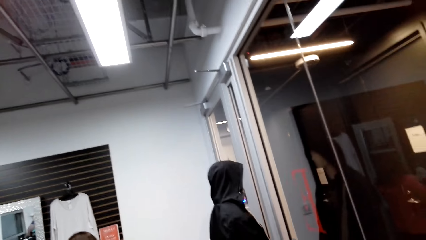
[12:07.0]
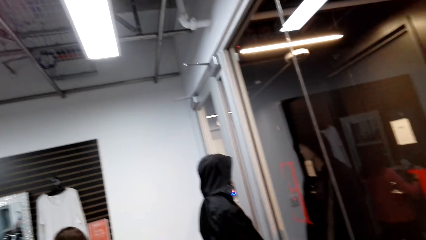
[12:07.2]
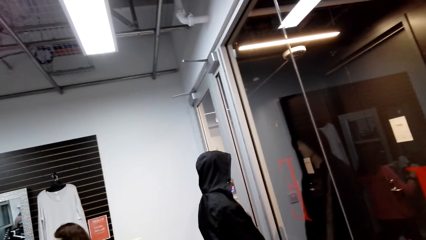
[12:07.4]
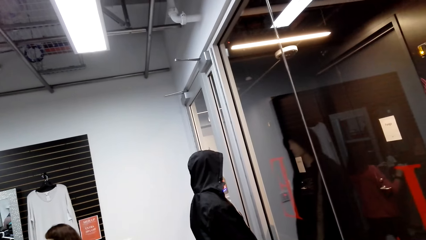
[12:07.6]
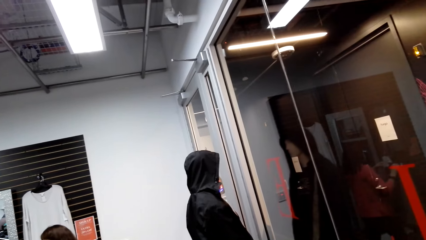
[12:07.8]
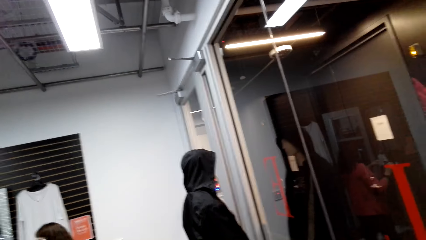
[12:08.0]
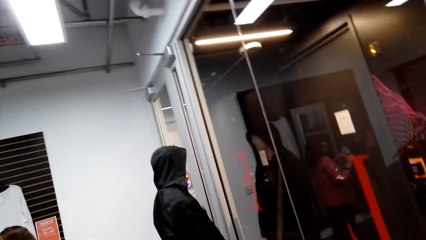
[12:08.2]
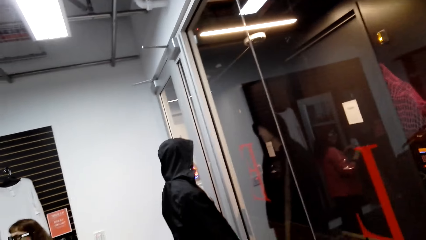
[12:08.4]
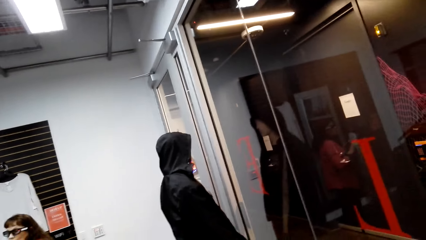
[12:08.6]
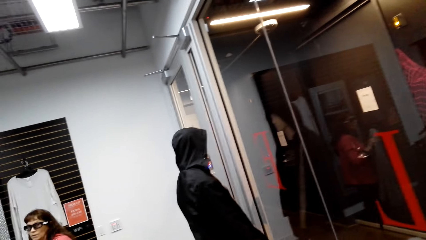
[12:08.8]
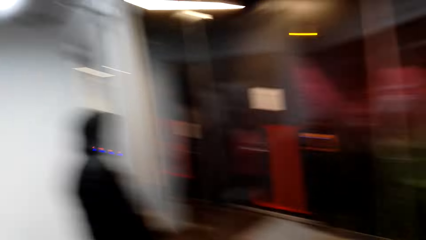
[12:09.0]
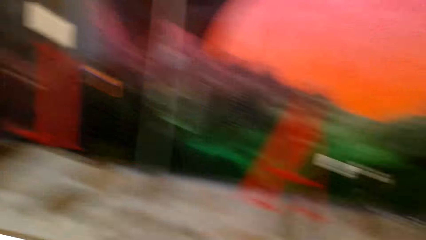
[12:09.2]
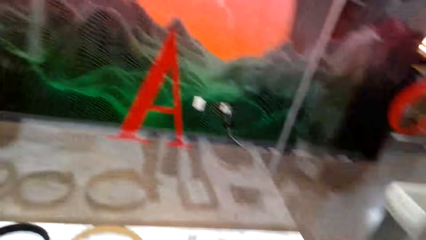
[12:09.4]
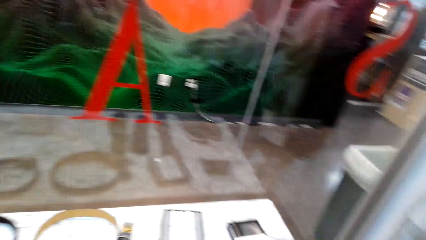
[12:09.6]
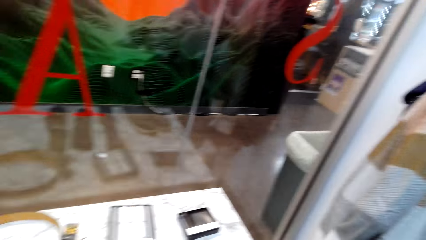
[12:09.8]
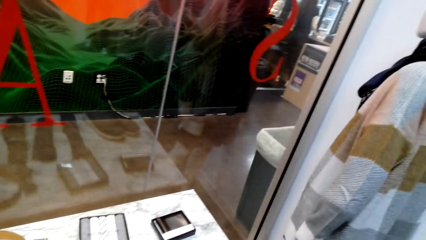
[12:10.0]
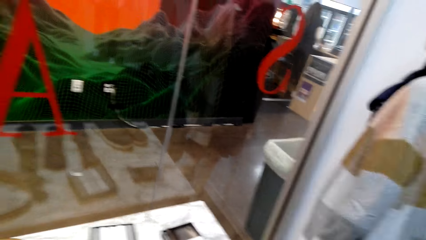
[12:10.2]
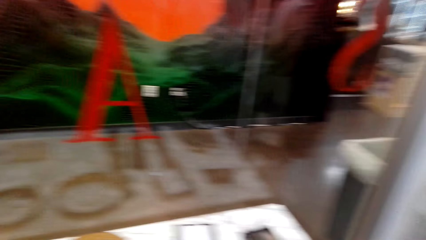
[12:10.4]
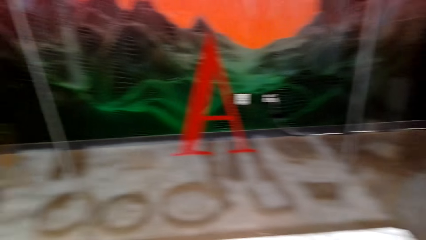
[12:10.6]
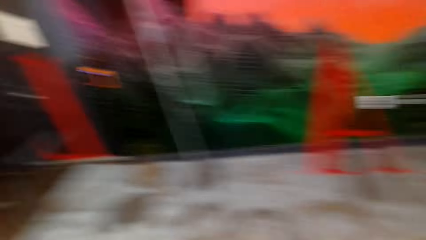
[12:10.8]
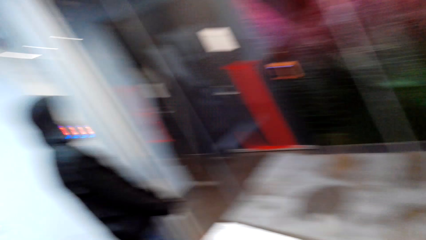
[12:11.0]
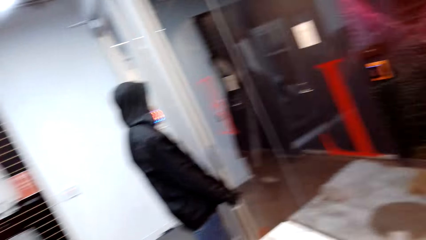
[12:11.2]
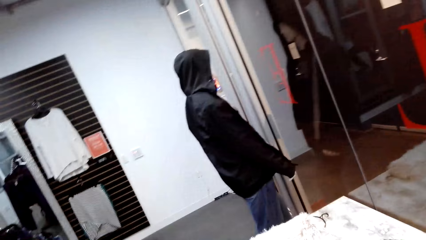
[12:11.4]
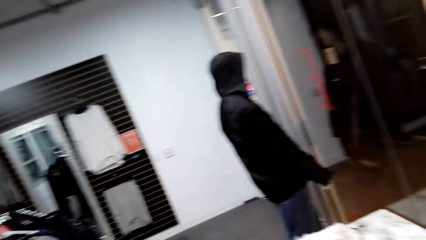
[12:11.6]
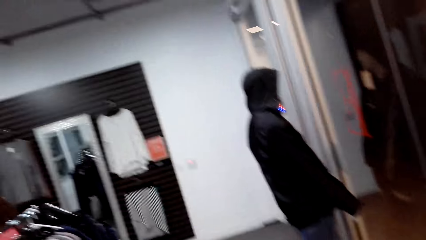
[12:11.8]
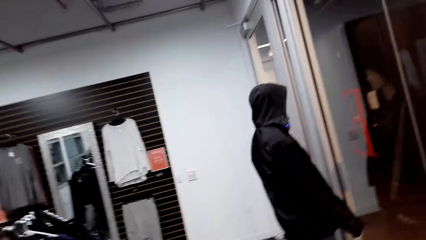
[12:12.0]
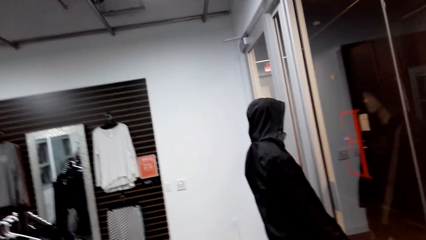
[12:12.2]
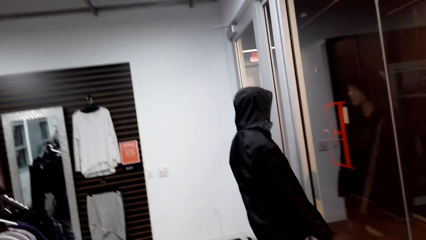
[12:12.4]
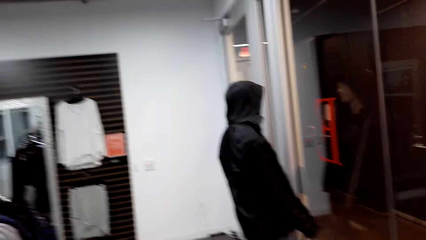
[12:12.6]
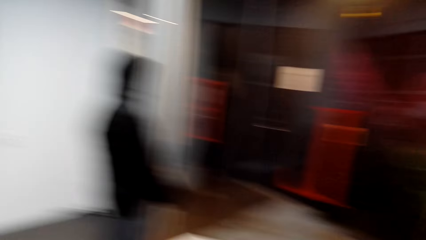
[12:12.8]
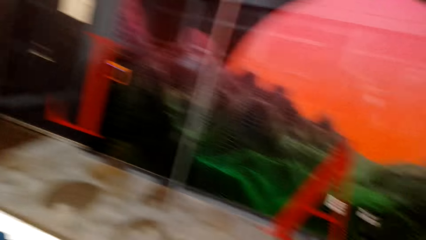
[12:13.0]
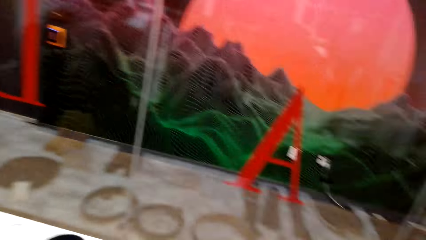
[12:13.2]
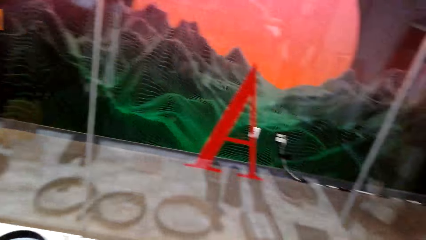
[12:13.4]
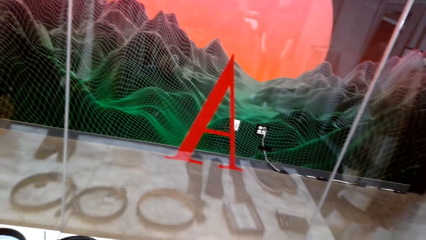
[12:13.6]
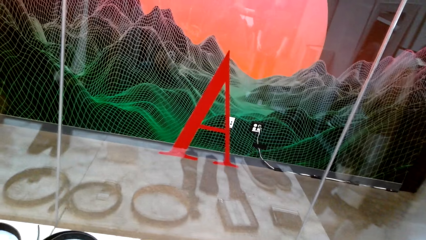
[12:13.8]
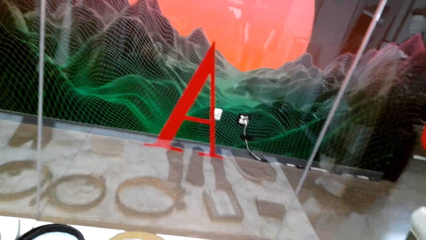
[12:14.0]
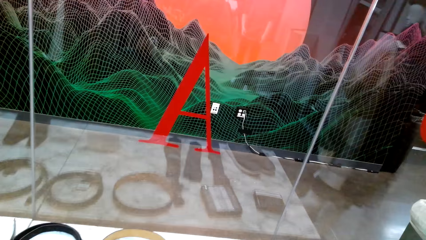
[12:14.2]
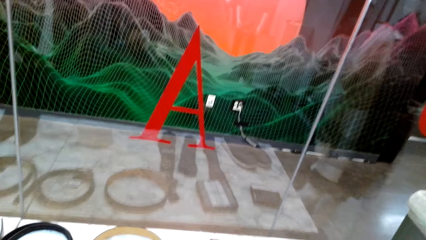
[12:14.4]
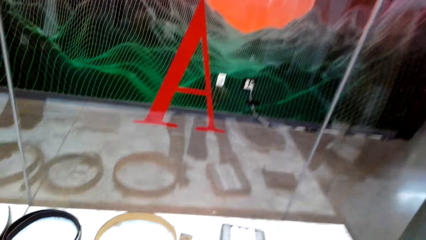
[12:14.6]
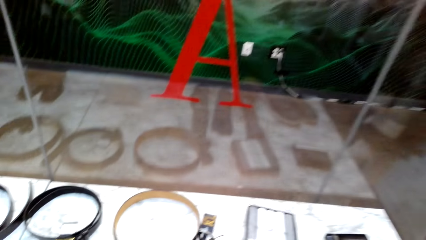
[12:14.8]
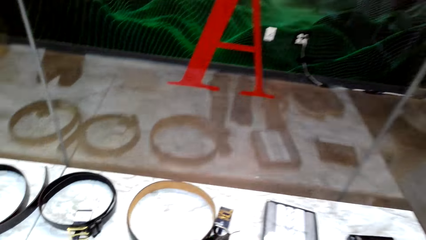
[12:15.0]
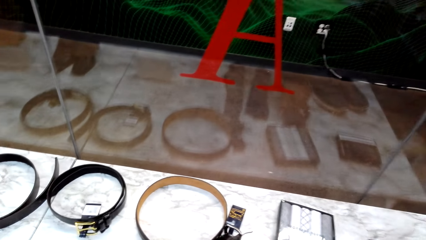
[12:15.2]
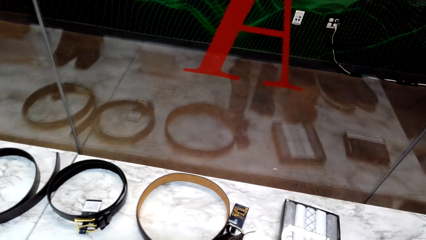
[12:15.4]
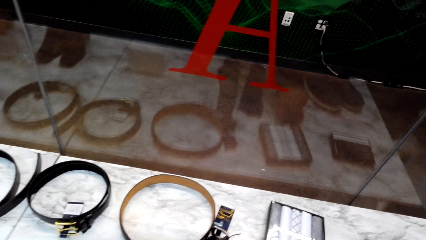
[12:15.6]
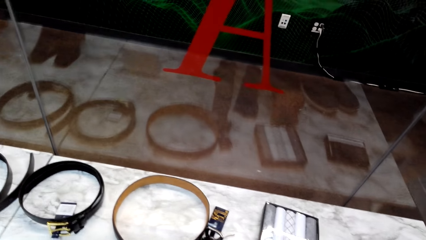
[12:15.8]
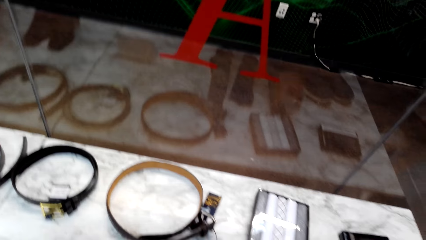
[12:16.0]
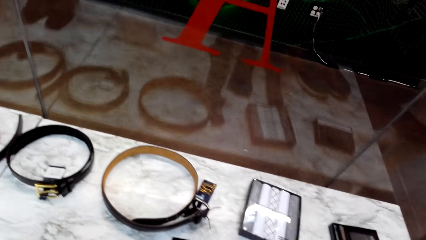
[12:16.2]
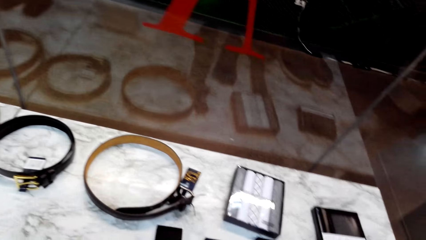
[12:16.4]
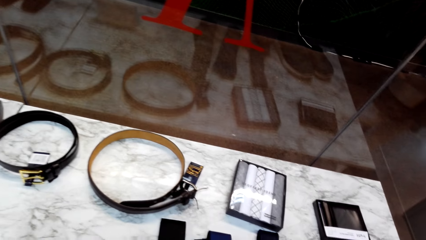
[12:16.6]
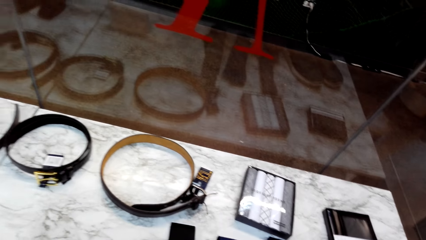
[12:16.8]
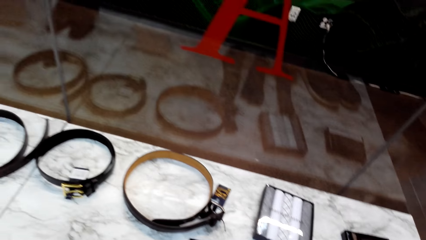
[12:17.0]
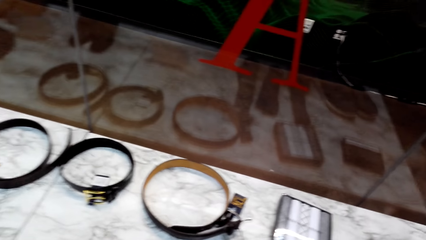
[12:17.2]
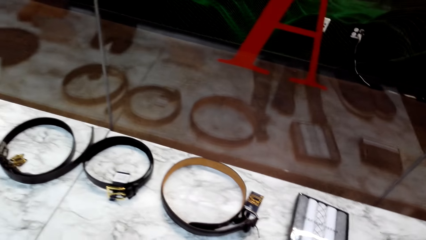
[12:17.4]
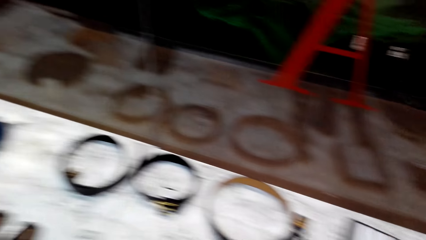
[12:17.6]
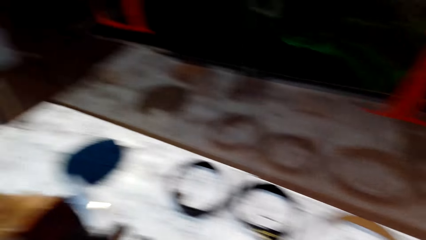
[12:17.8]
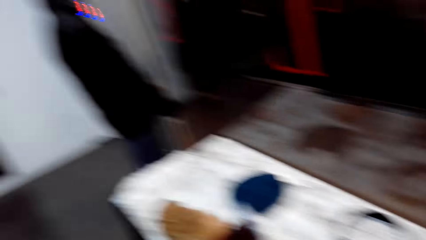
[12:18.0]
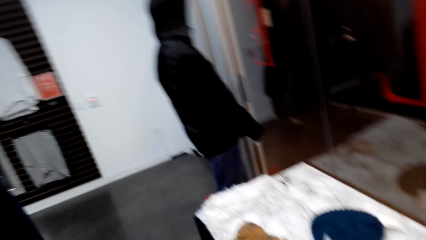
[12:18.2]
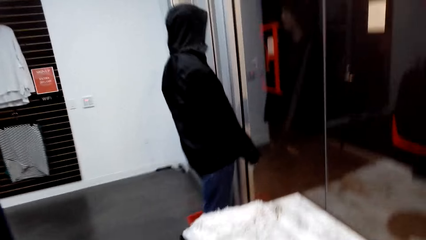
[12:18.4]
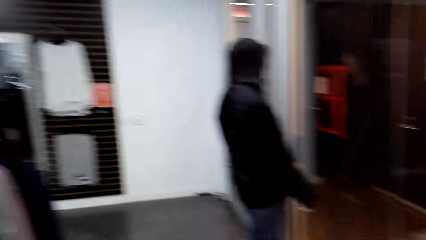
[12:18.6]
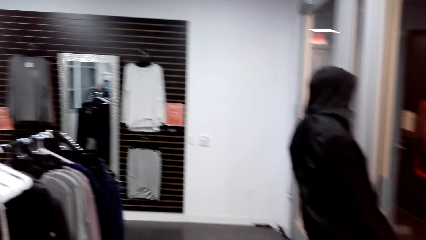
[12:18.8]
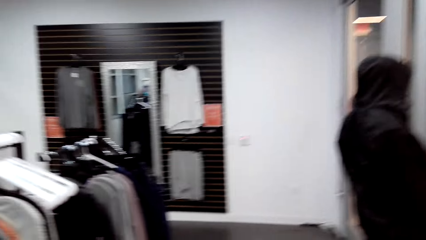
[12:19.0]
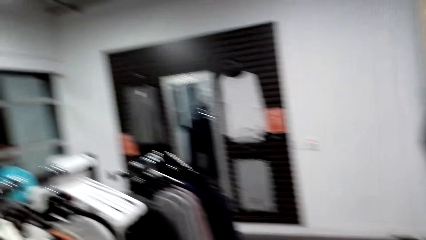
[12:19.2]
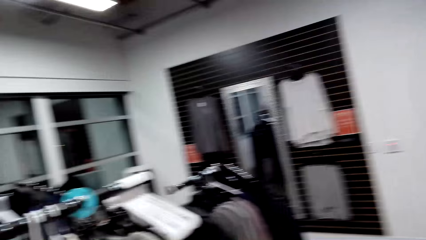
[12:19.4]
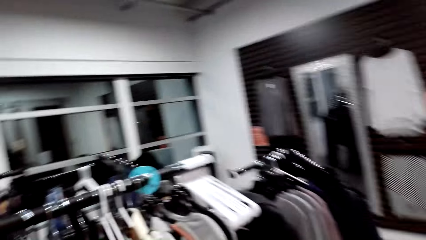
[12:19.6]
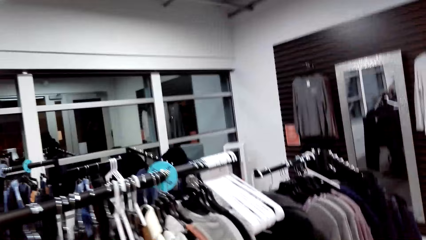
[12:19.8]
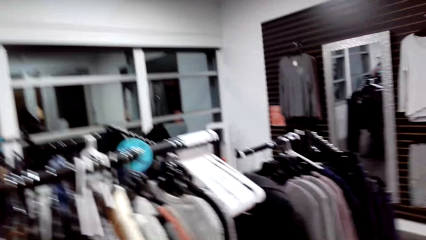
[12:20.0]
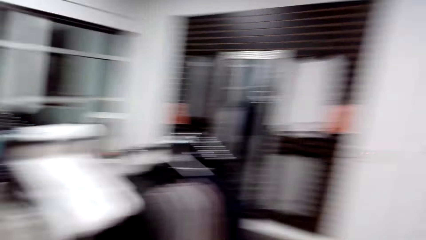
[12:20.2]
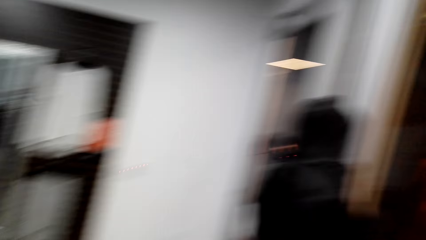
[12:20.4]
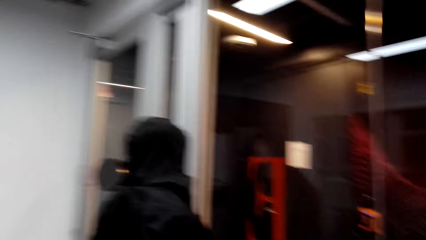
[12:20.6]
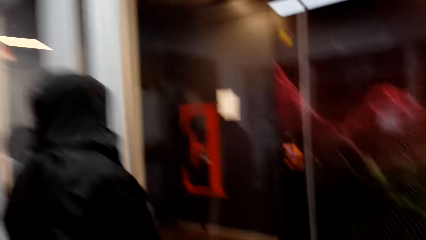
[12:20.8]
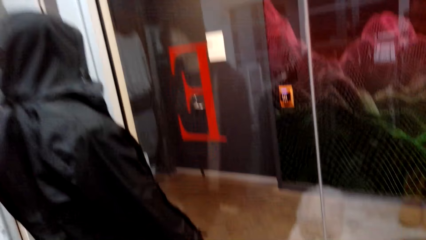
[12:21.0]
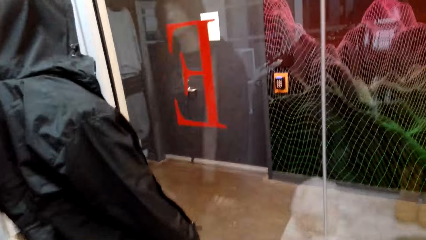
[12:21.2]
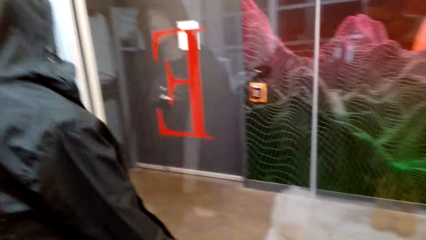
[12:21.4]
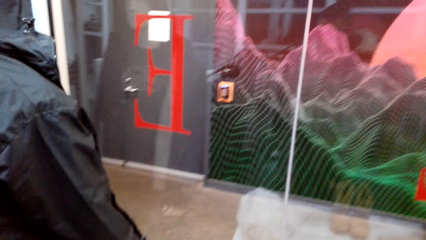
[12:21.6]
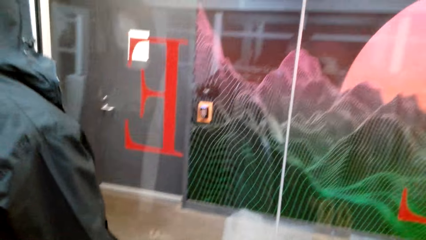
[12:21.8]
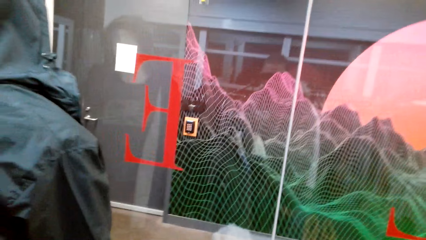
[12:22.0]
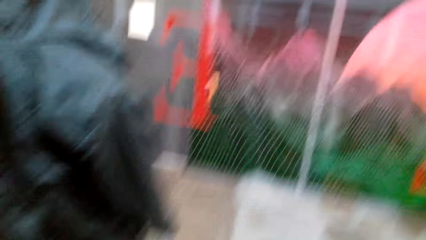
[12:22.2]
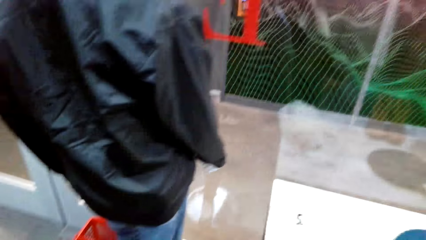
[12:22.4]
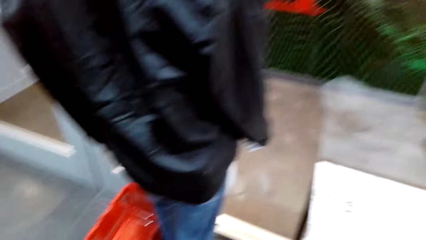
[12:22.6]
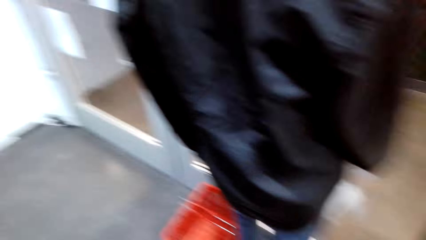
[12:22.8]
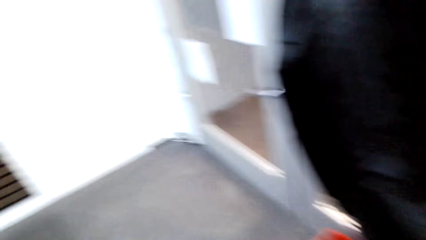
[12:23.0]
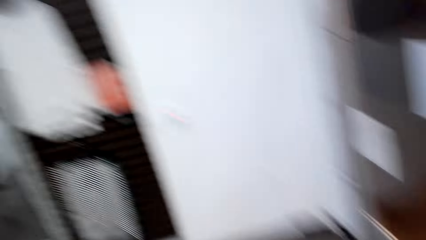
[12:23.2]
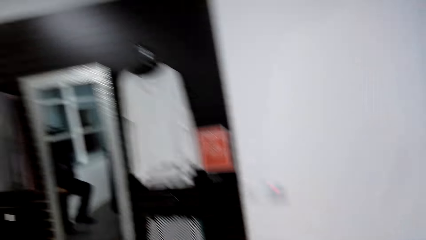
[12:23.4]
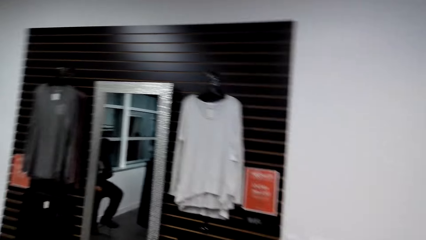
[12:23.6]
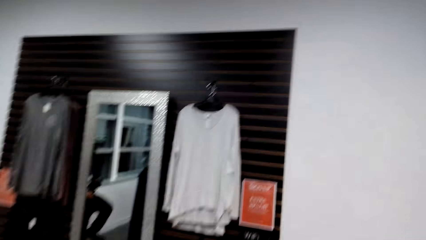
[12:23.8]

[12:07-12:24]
The camera wearer dialogues with a woman. They walk around the clothing store. They converse with the woman. They walk around the clothing store. They dialogue with the woman.
